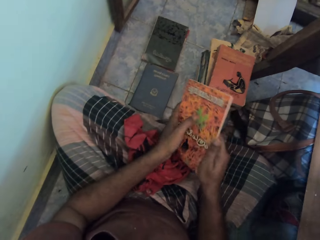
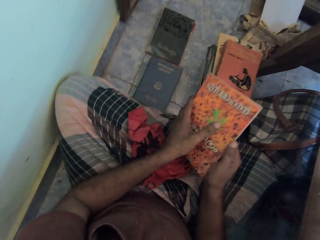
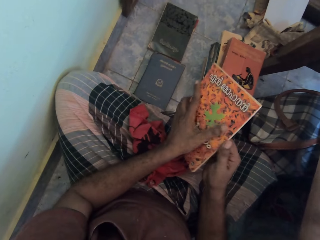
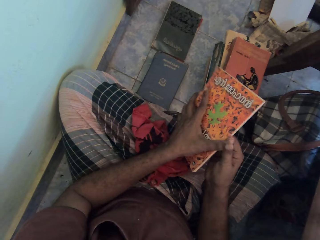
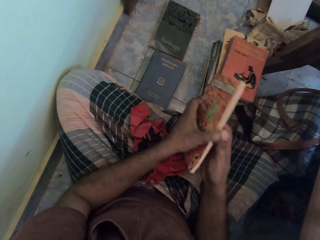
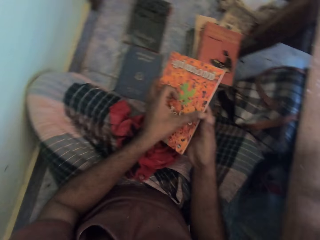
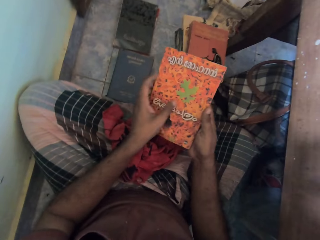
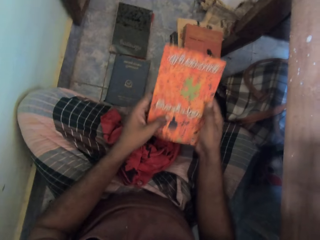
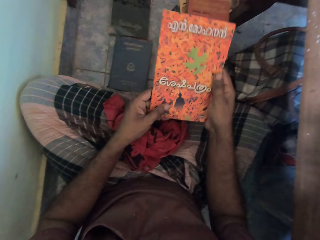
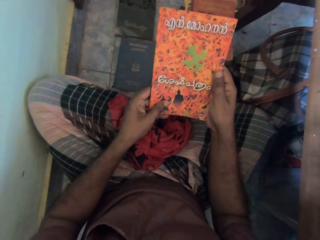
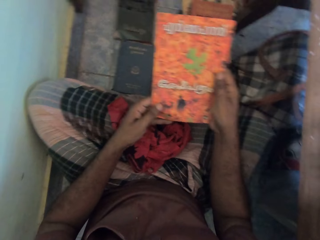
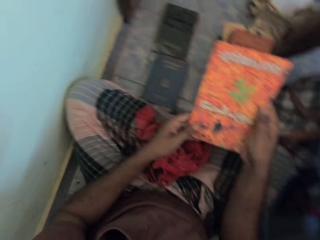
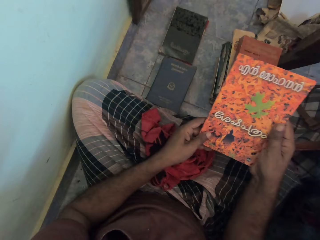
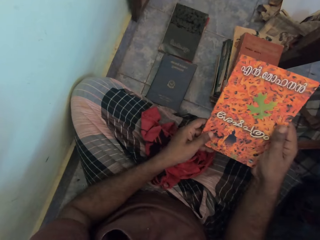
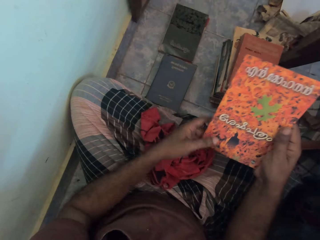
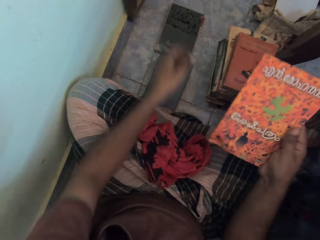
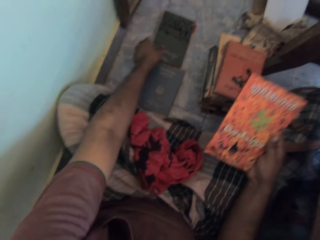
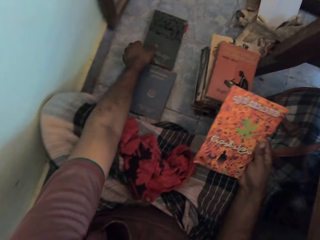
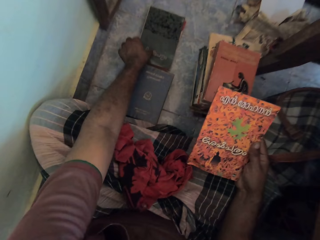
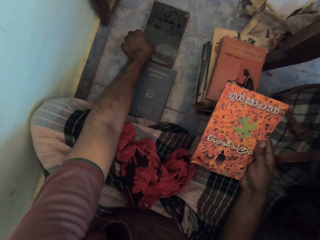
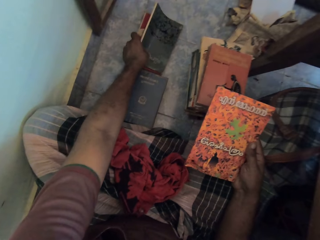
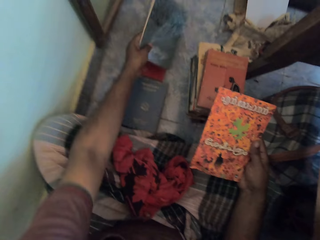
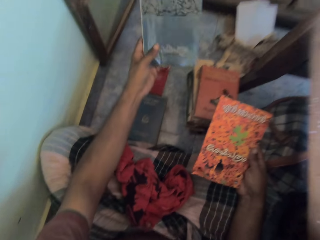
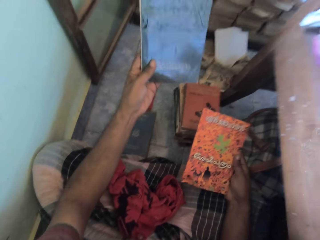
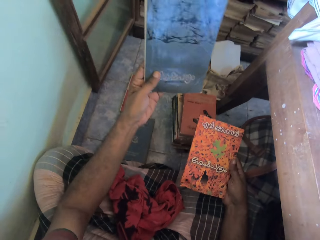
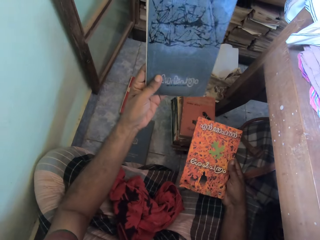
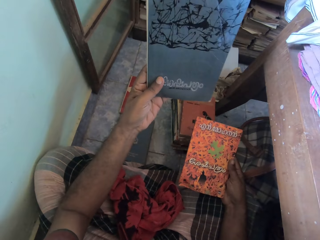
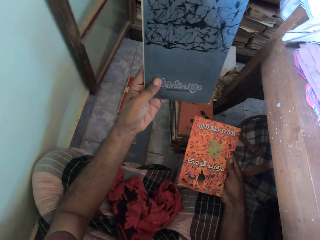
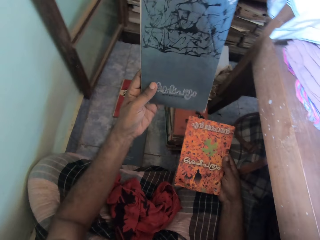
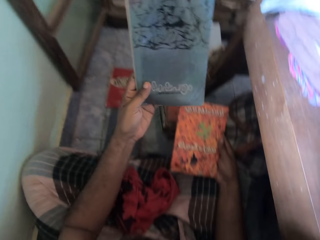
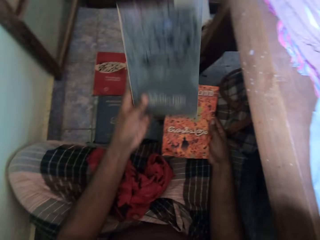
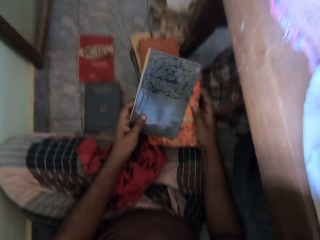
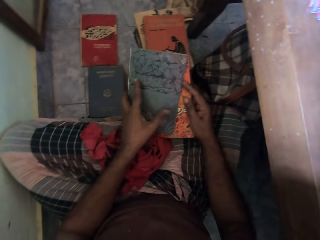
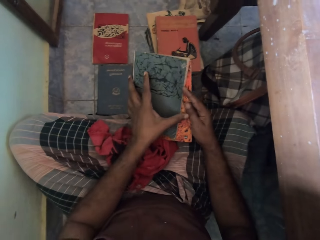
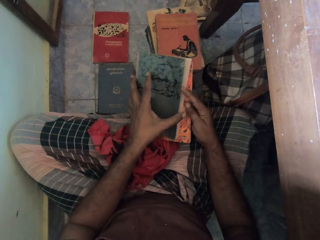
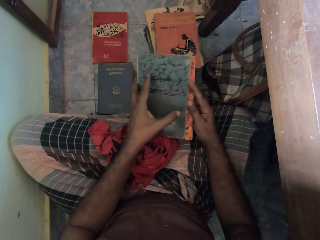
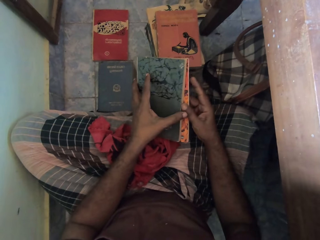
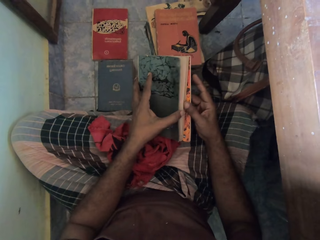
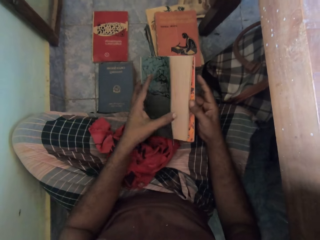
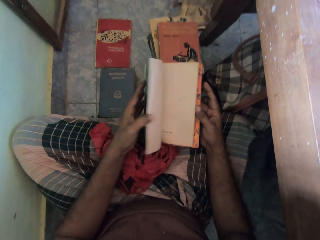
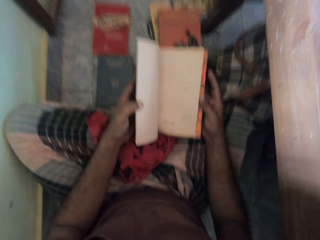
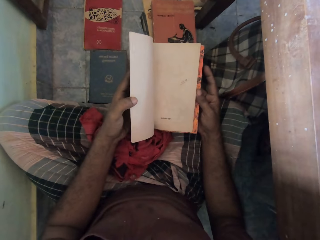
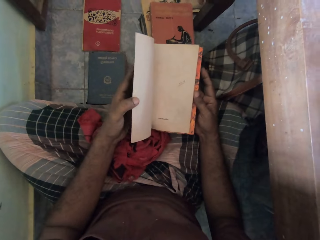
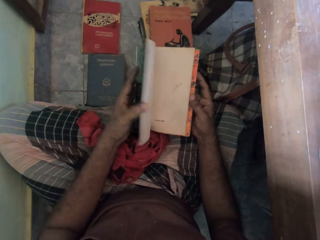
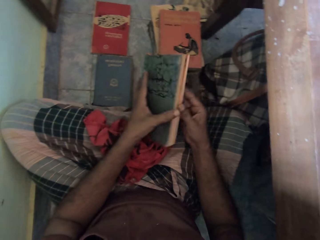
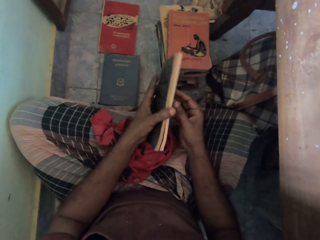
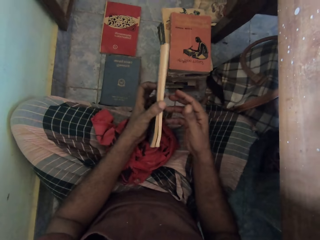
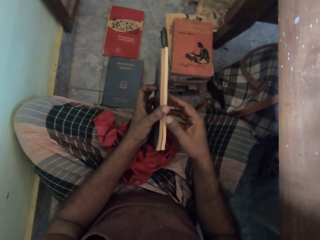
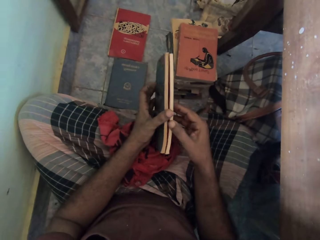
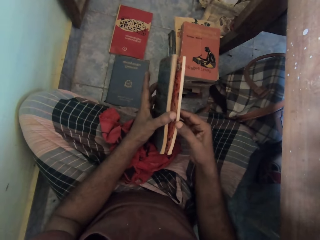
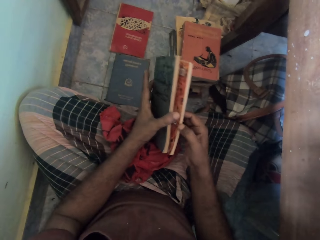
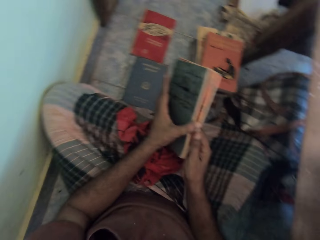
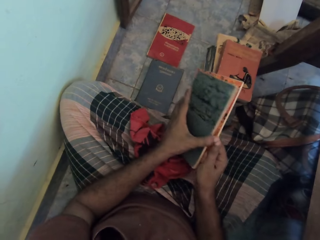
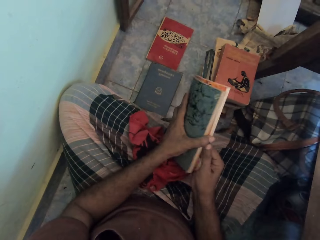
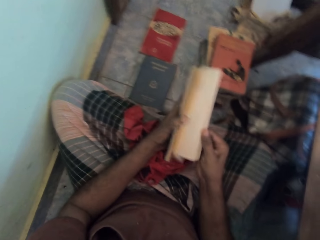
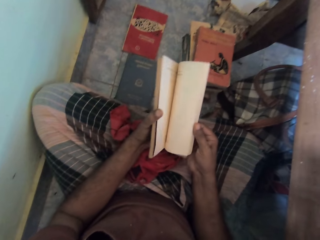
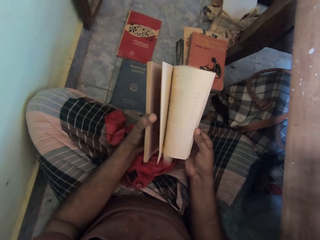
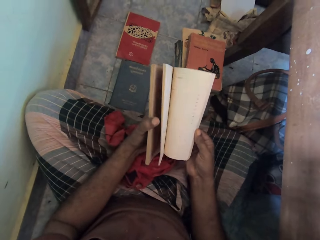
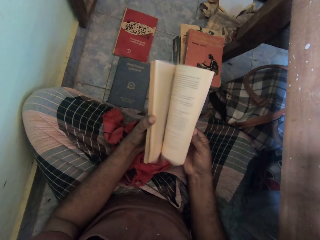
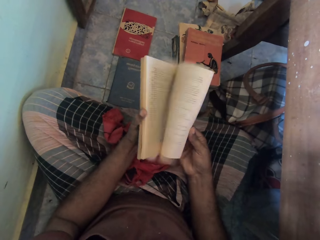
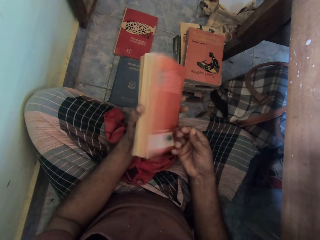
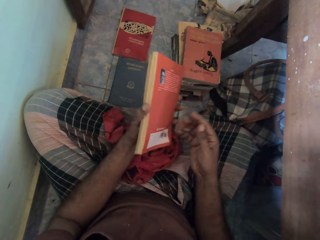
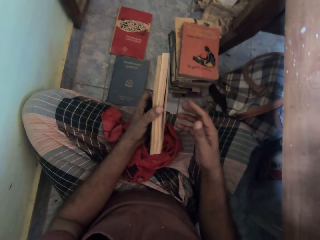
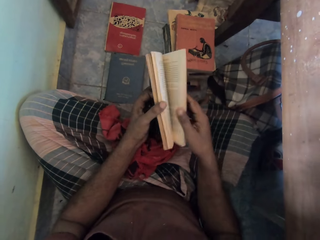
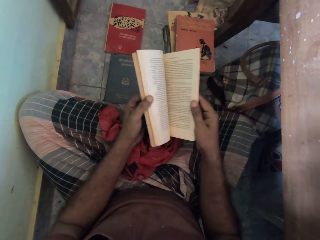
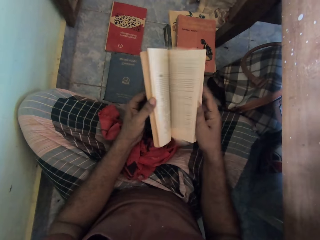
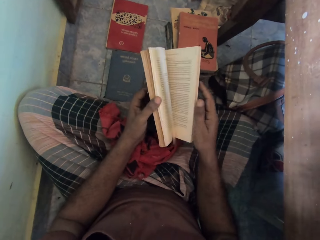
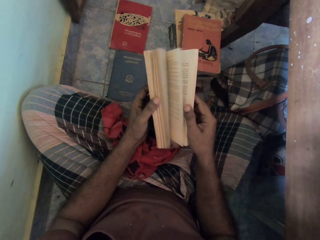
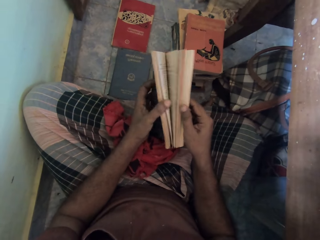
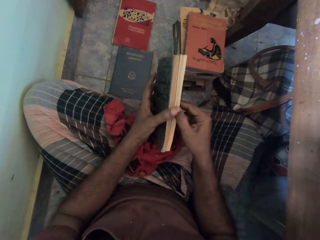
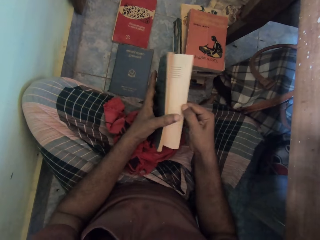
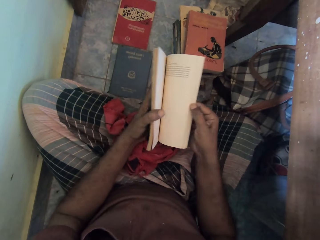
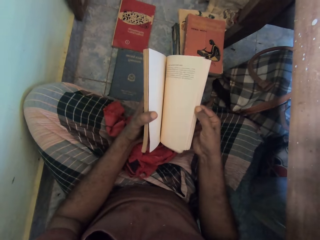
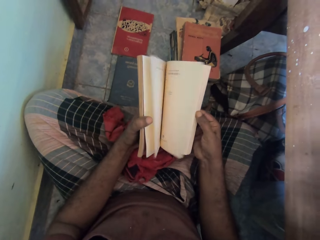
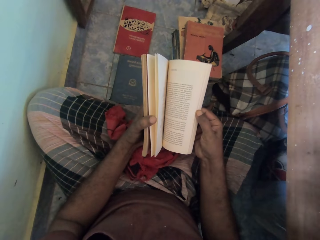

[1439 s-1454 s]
The camera wearer holds the book with both hands. He looks at the book. He picks the book from the stack of books on the floor with his left hand. He looks at the book. He holds the book with his hands. He puts the book together. He looks through the book with his left hand. He opens the book pages. He closes the book. He flips through the book with his hands. He opens the book pages.

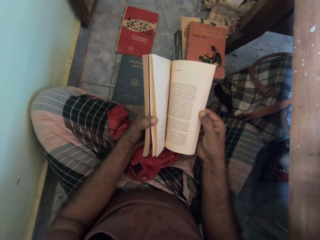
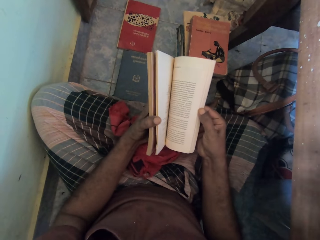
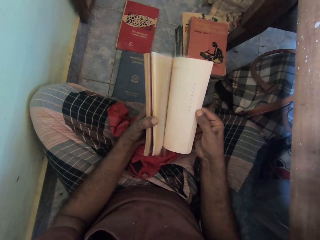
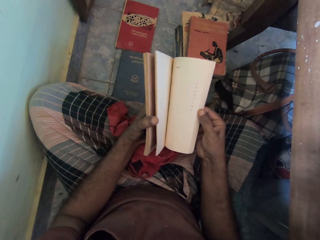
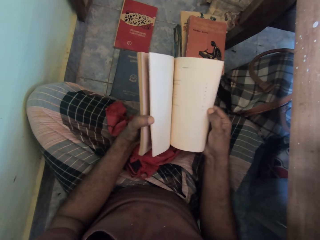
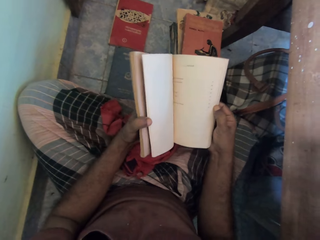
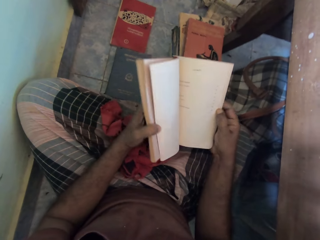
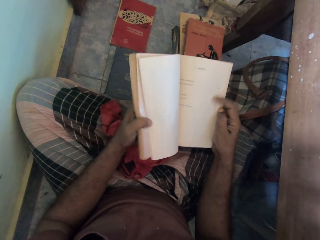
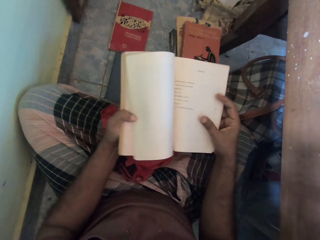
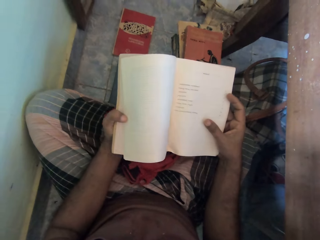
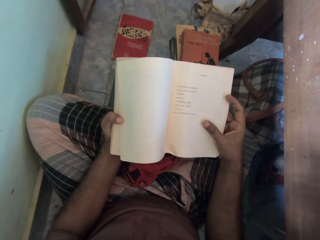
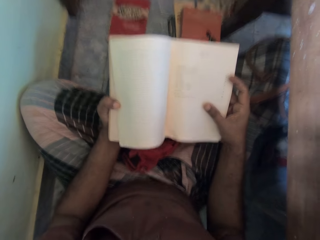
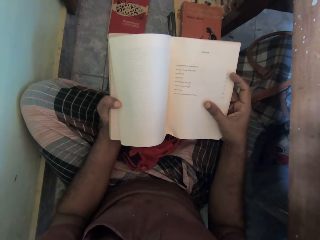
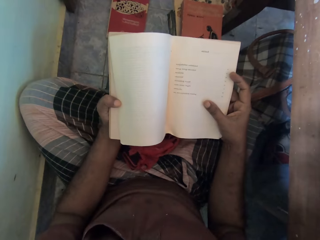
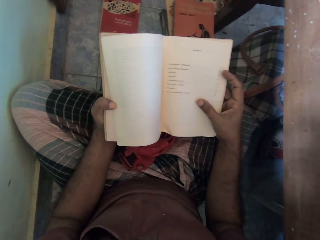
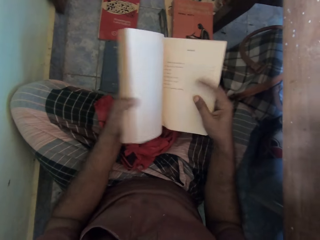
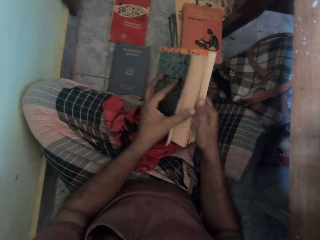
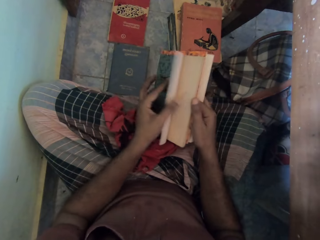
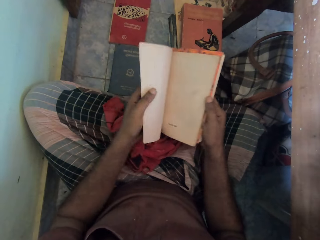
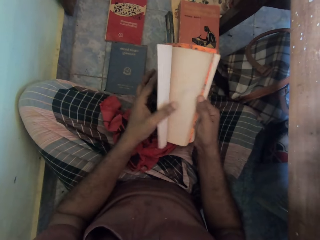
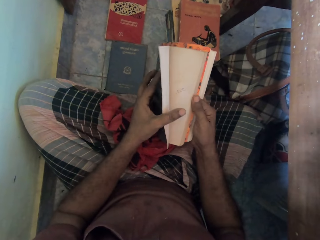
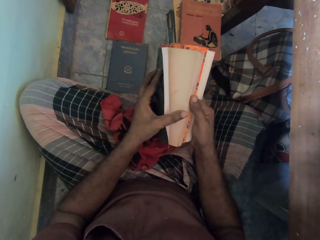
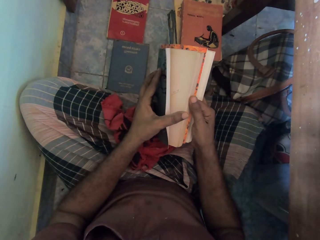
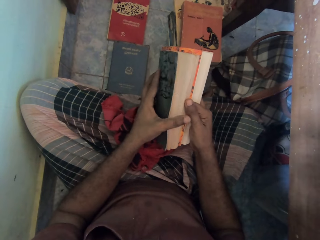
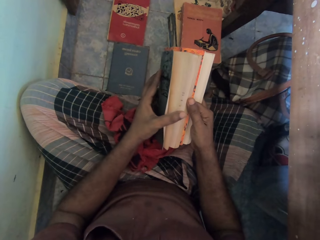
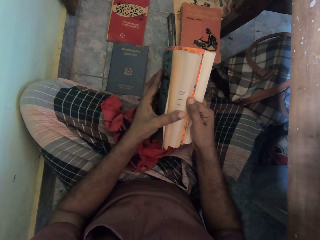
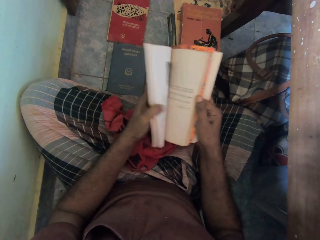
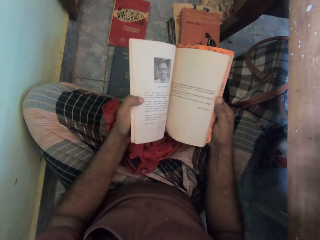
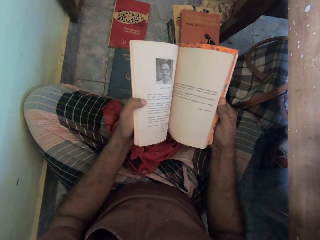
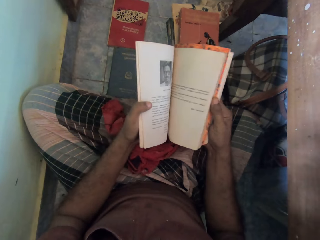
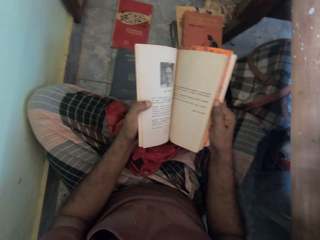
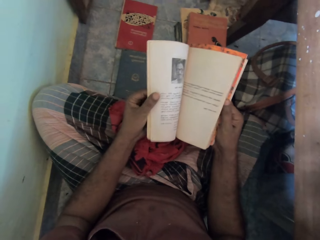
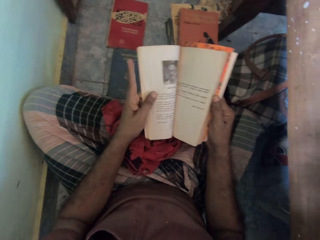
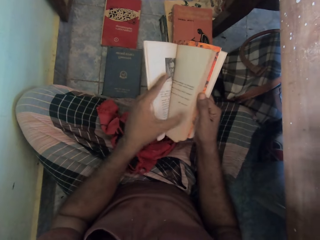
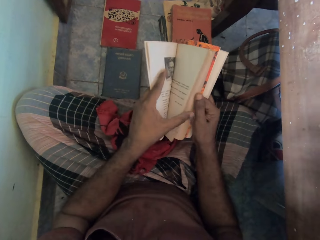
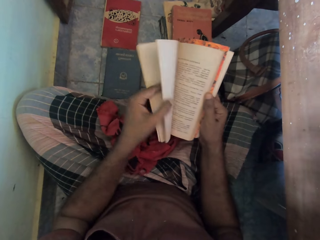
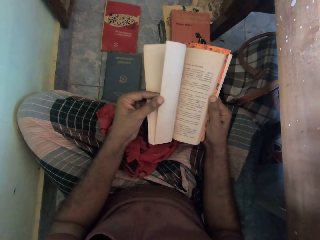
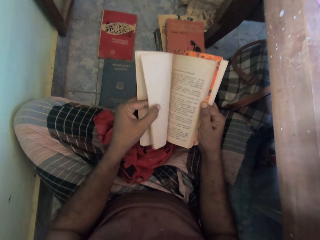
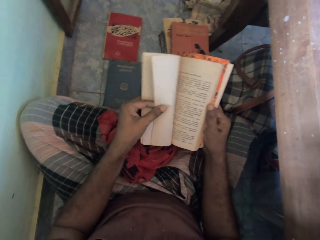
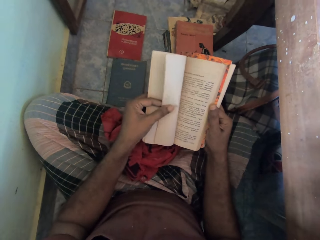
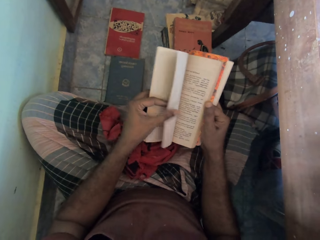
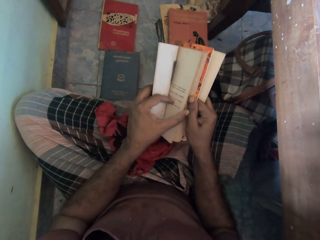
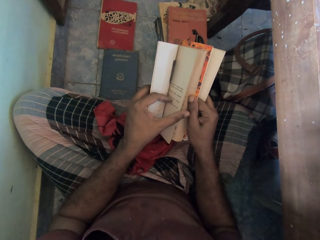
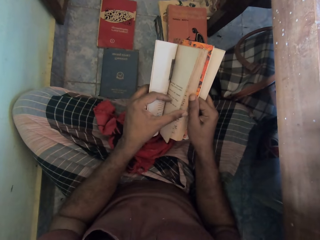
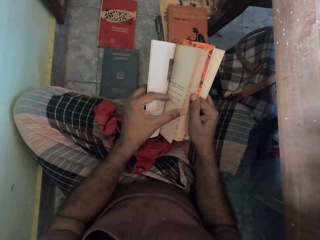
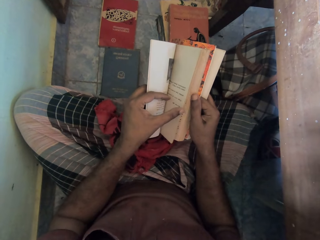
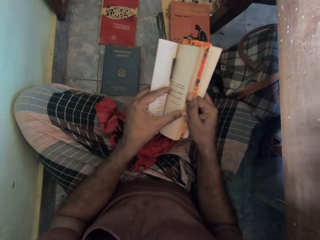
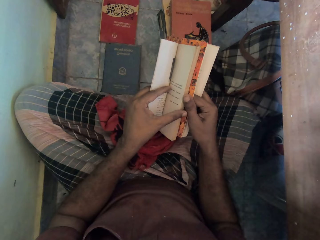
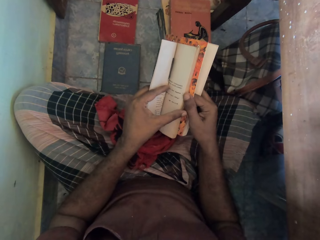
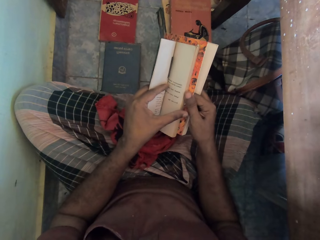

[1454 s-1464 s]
The camera wearer reads the book. They open the book pages. They read the book. They open the book pages.
